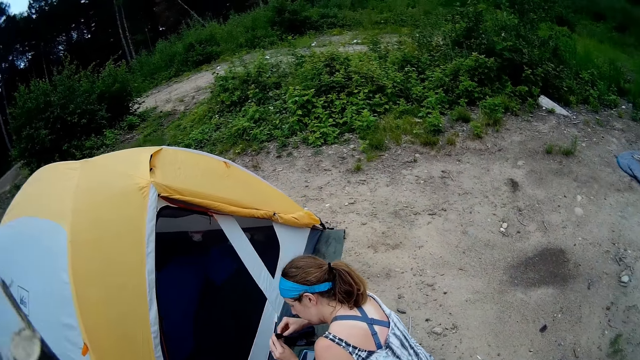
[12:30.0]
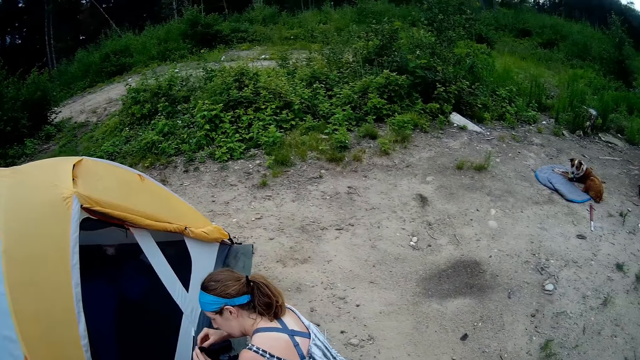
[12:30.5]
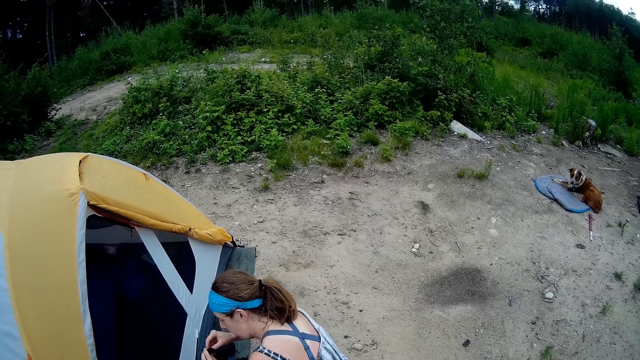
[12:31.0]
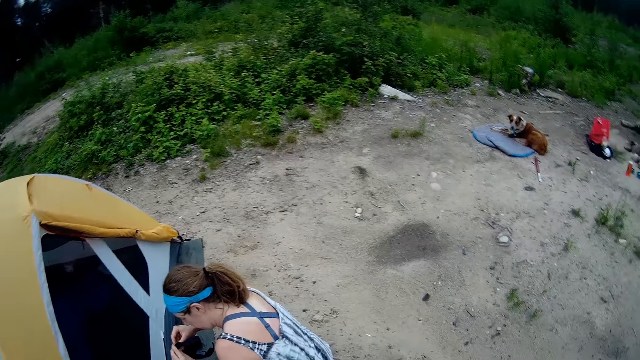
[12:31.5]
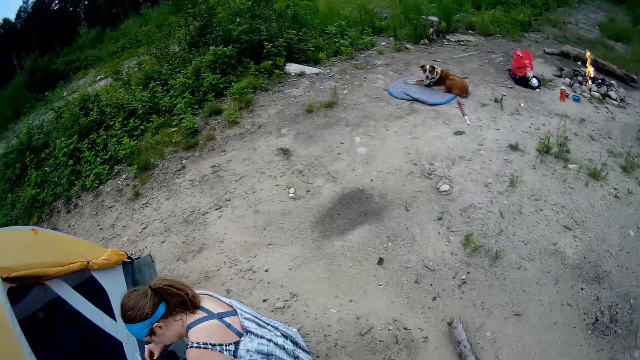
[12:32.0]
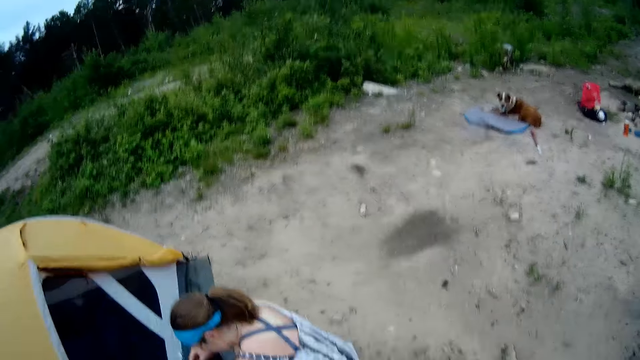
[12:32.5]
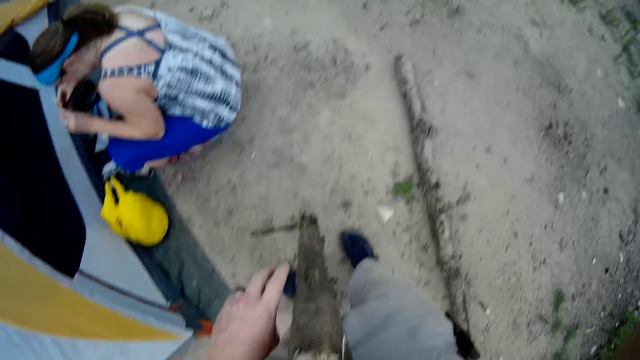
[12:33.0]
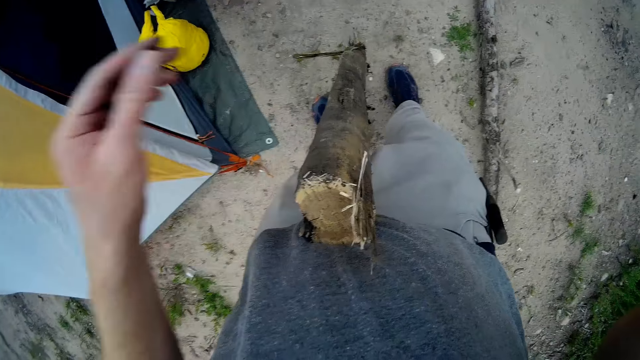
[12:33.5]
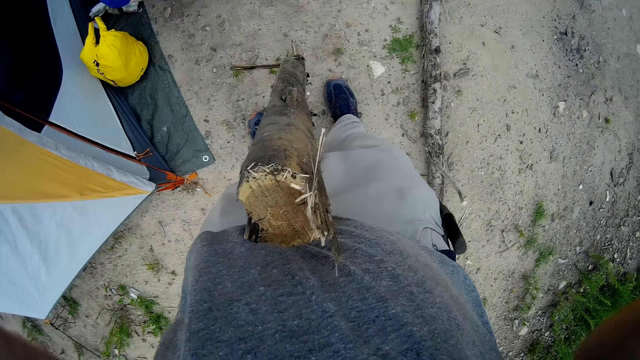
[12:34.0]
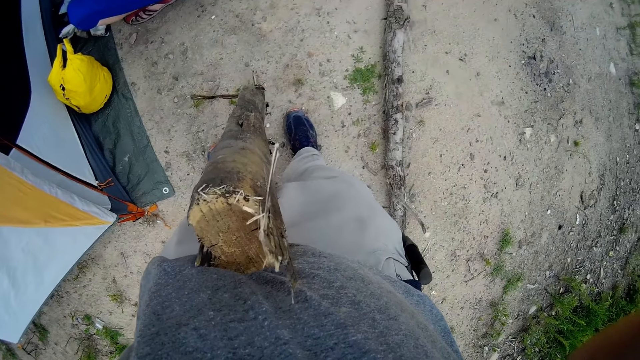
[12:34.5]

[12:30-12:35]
The camera wearer lifts up his left hand from the dried log. He adjusts his camera.
